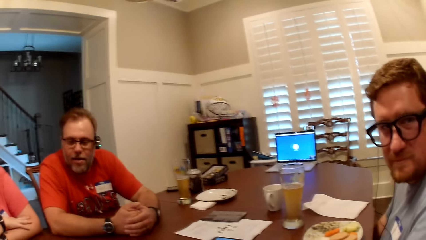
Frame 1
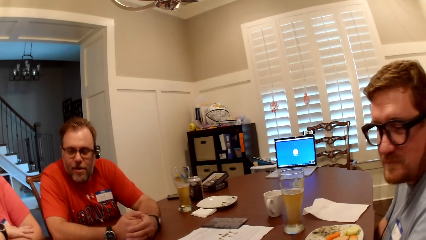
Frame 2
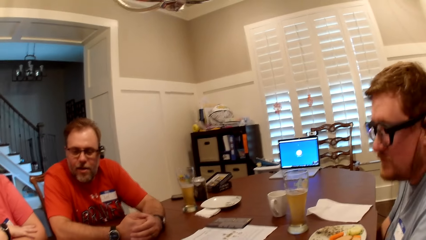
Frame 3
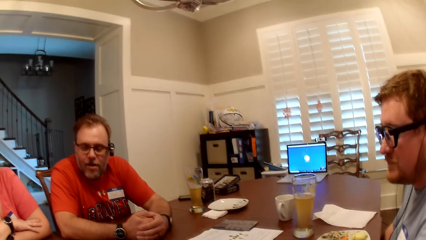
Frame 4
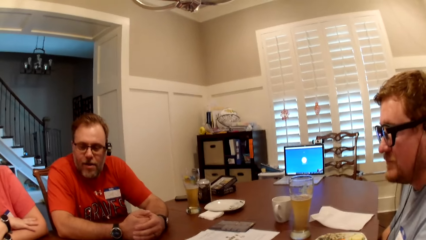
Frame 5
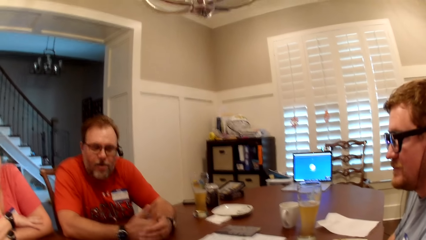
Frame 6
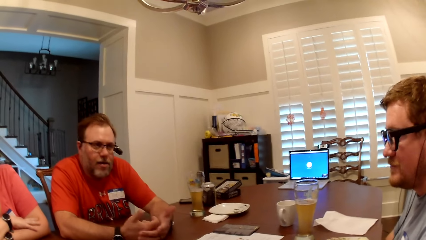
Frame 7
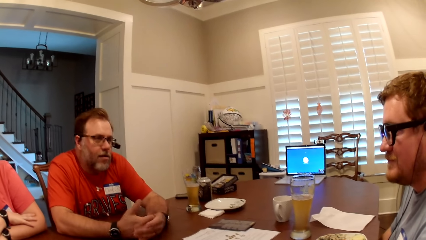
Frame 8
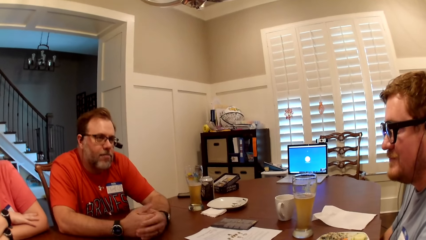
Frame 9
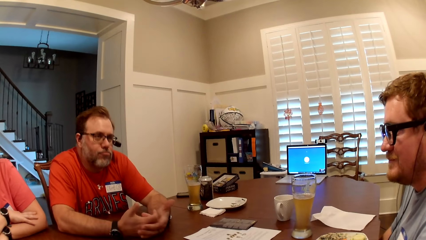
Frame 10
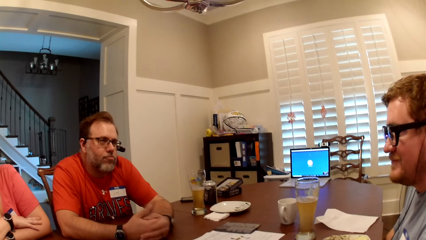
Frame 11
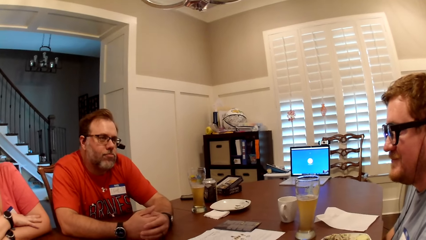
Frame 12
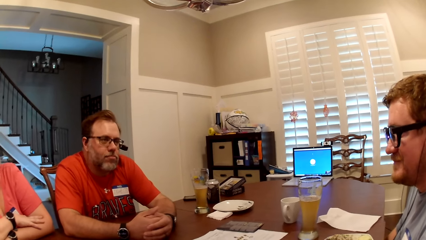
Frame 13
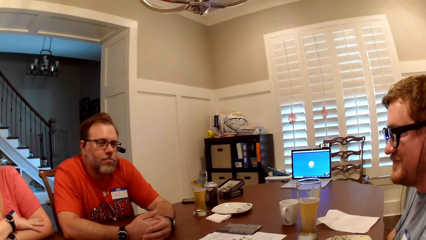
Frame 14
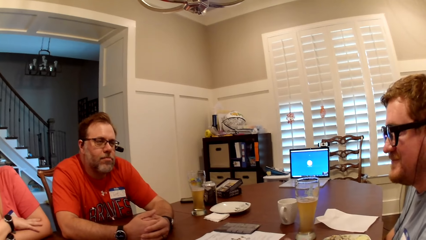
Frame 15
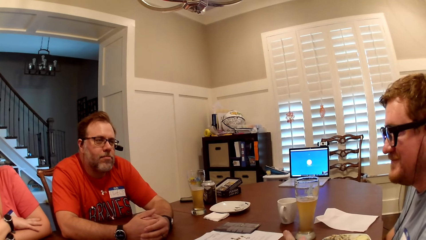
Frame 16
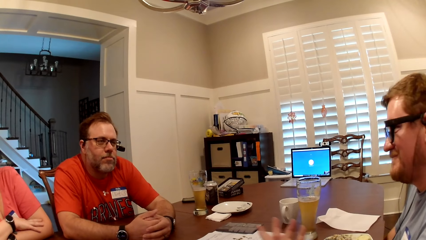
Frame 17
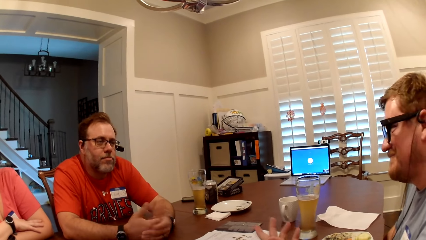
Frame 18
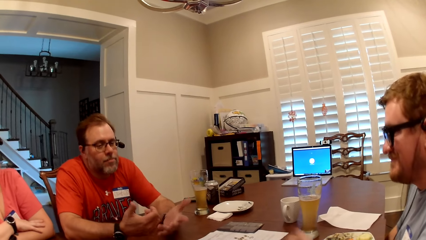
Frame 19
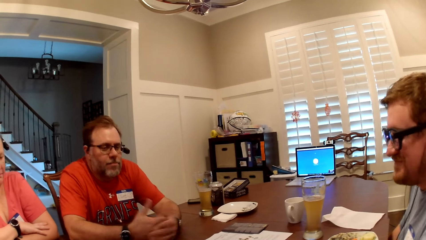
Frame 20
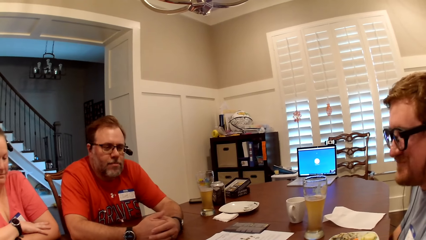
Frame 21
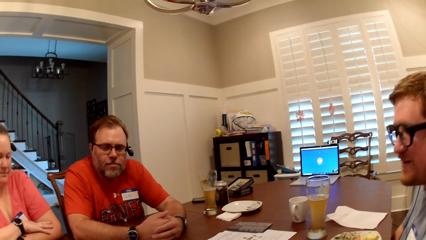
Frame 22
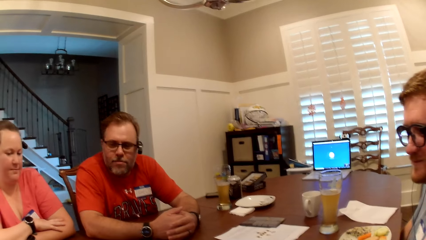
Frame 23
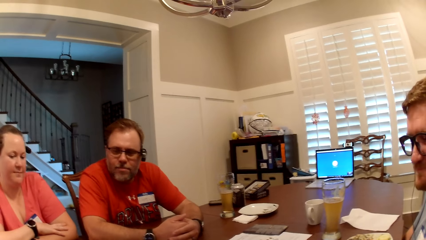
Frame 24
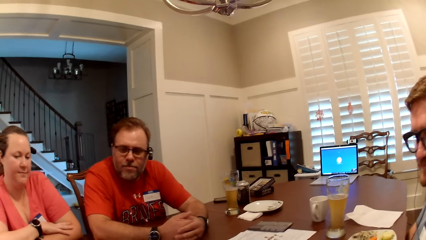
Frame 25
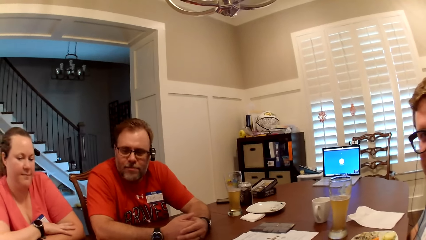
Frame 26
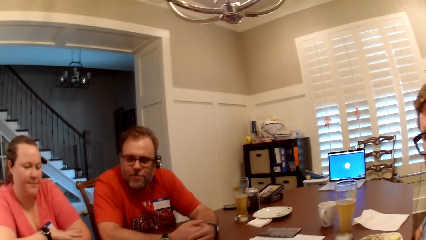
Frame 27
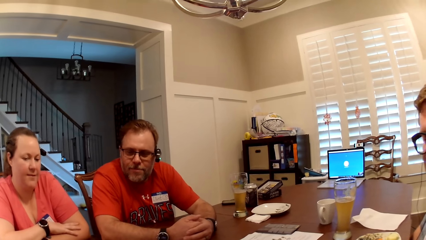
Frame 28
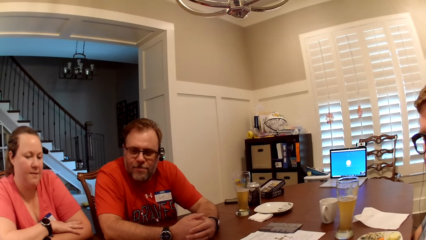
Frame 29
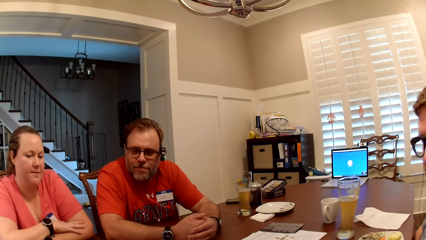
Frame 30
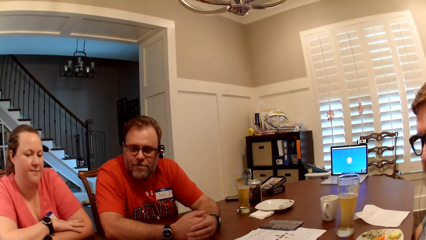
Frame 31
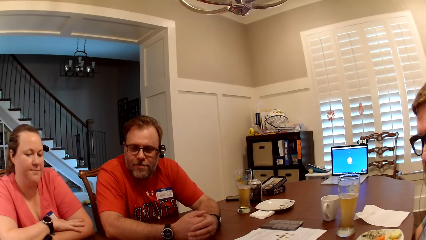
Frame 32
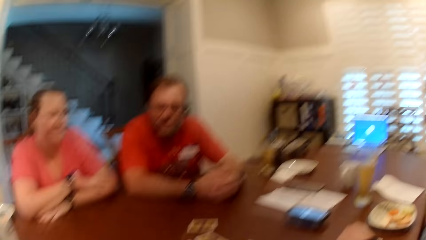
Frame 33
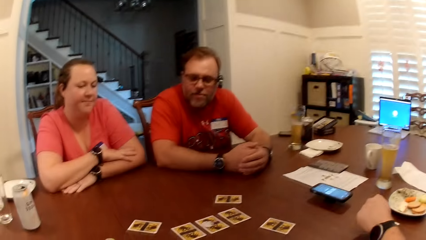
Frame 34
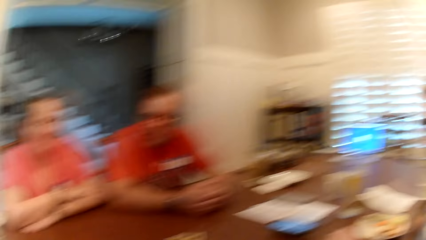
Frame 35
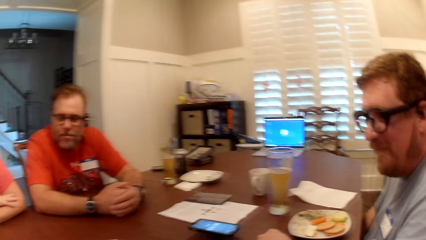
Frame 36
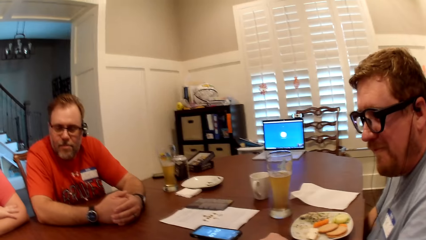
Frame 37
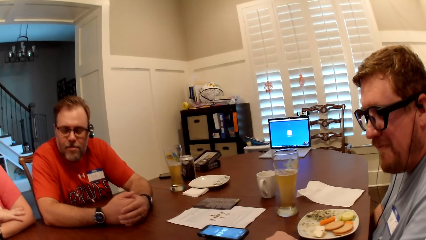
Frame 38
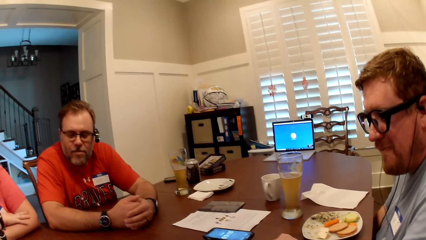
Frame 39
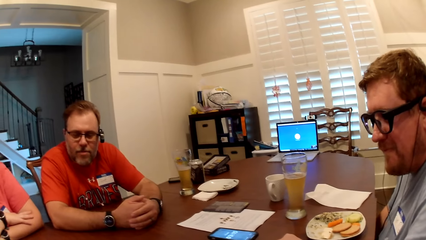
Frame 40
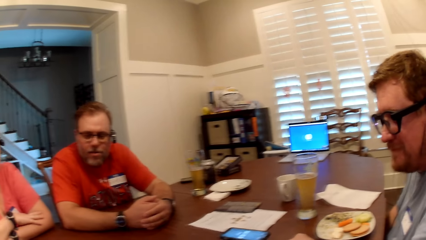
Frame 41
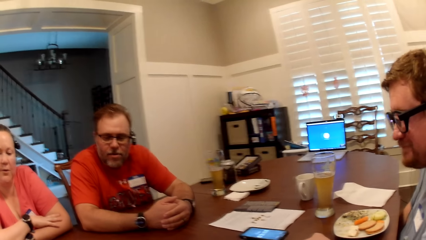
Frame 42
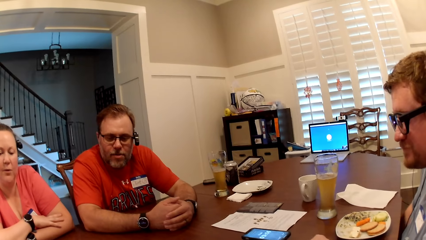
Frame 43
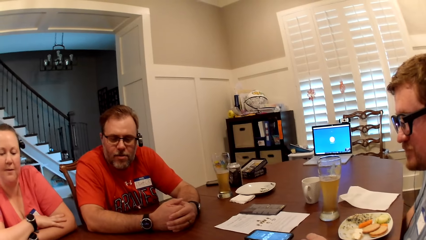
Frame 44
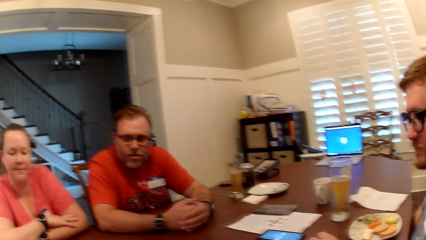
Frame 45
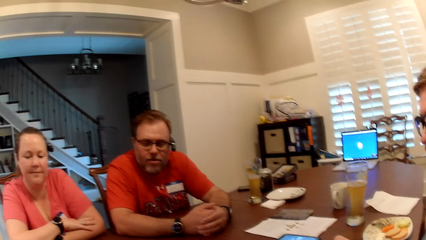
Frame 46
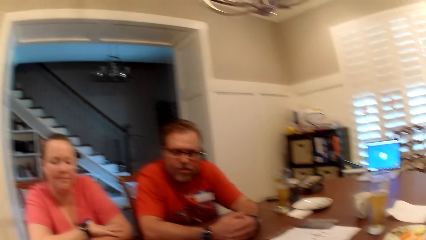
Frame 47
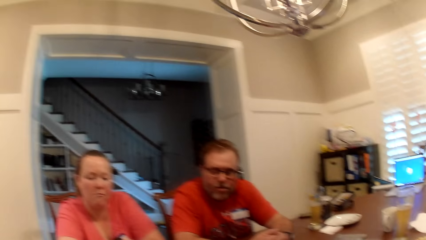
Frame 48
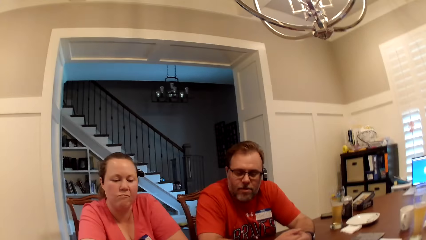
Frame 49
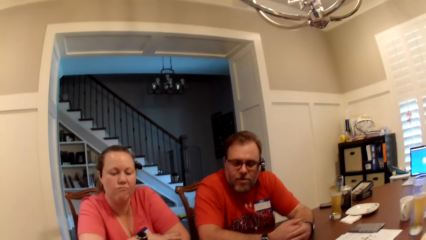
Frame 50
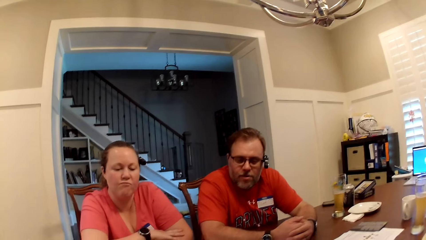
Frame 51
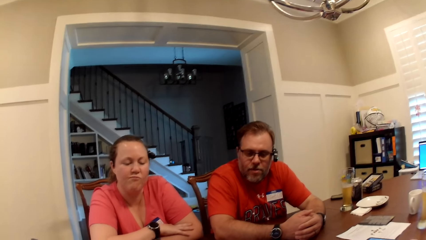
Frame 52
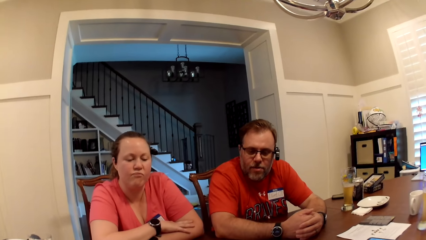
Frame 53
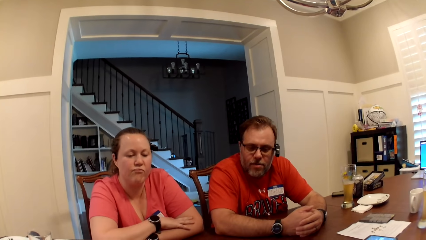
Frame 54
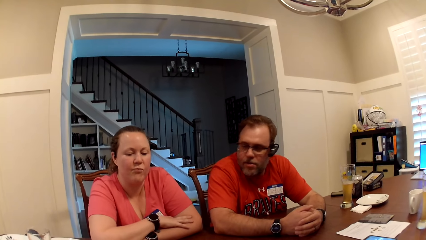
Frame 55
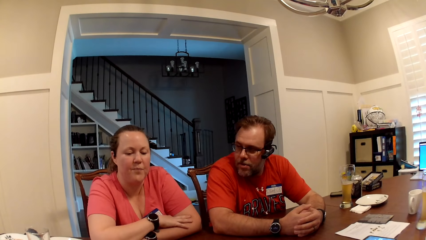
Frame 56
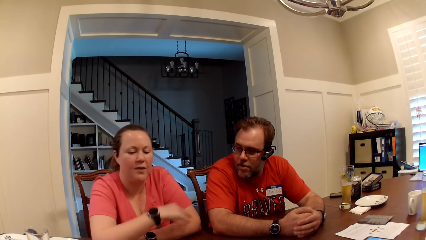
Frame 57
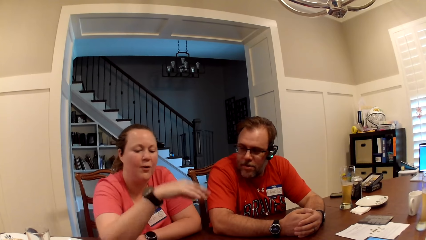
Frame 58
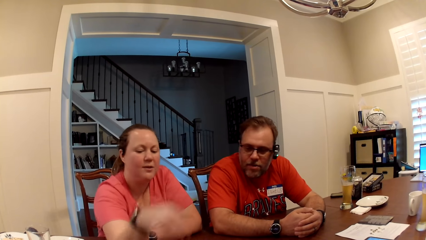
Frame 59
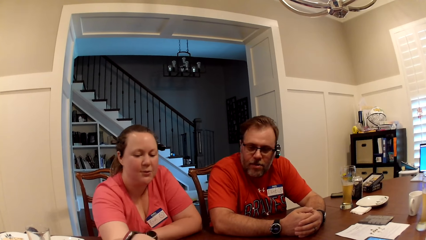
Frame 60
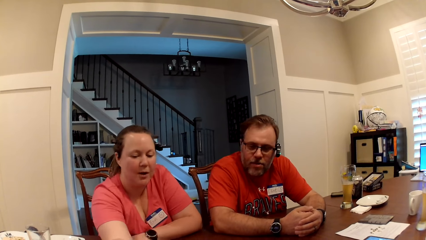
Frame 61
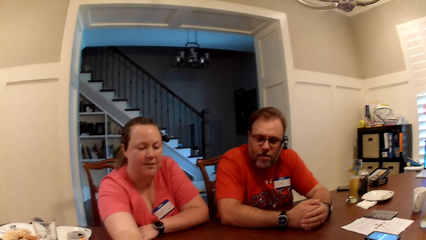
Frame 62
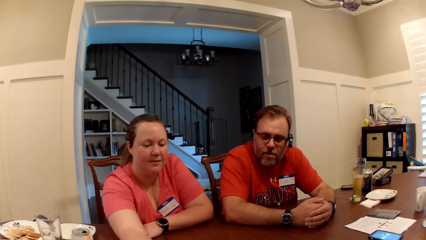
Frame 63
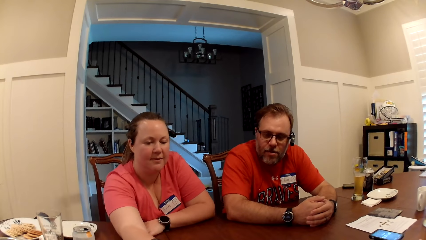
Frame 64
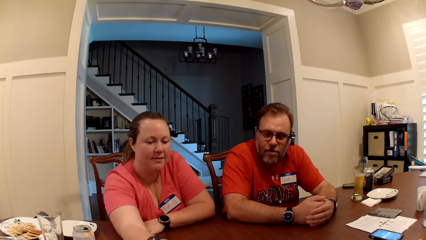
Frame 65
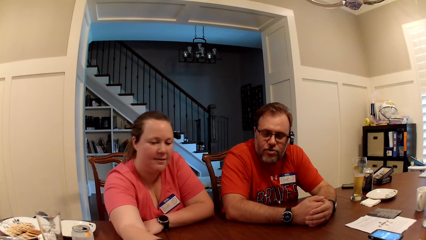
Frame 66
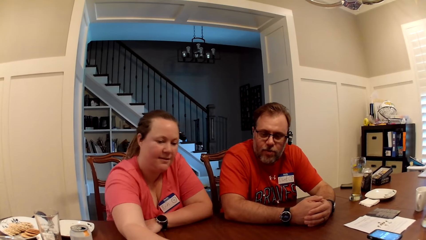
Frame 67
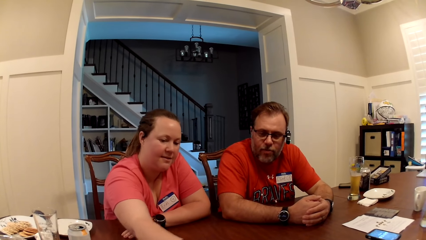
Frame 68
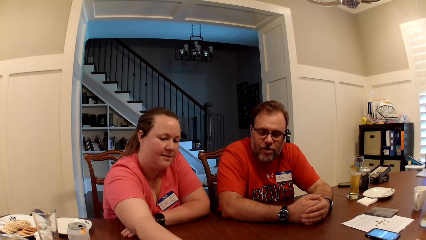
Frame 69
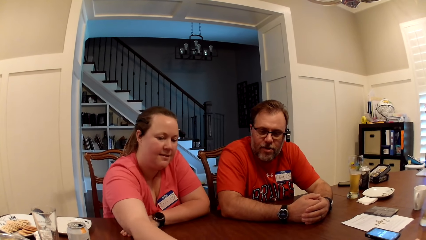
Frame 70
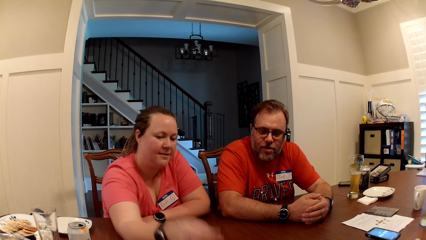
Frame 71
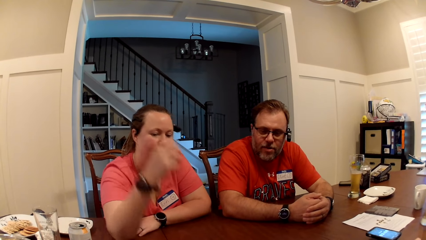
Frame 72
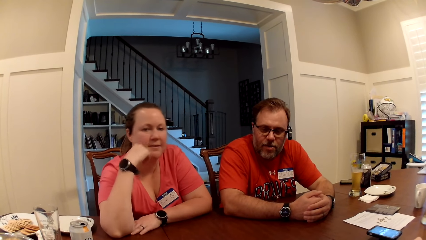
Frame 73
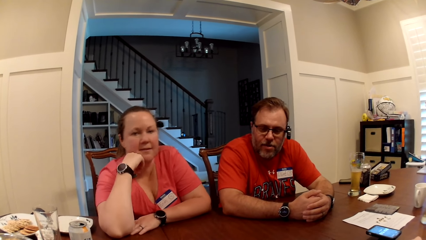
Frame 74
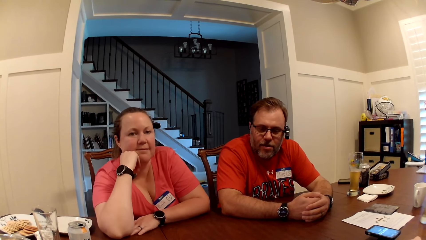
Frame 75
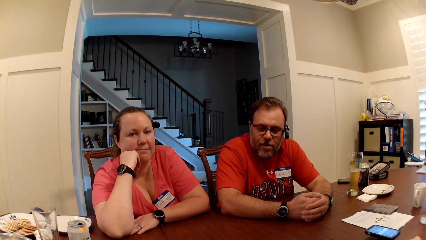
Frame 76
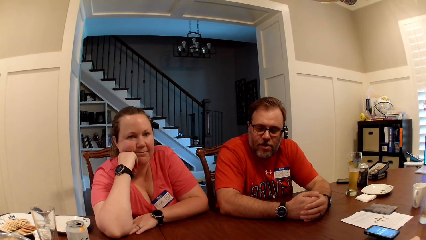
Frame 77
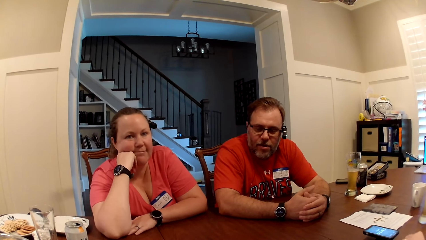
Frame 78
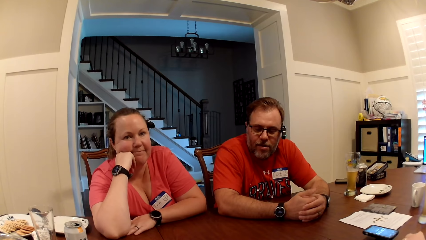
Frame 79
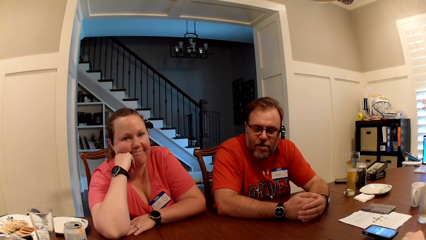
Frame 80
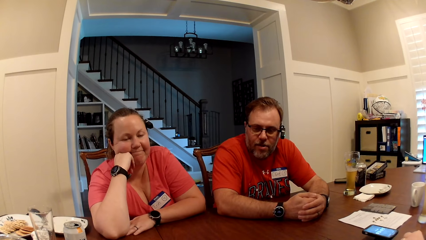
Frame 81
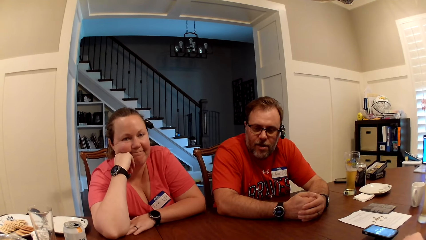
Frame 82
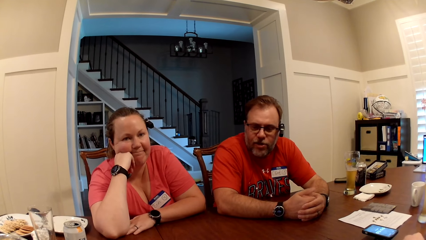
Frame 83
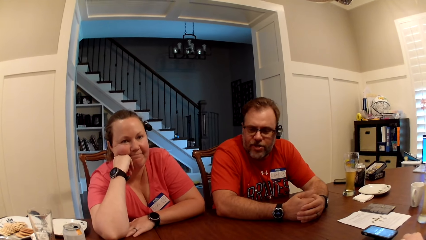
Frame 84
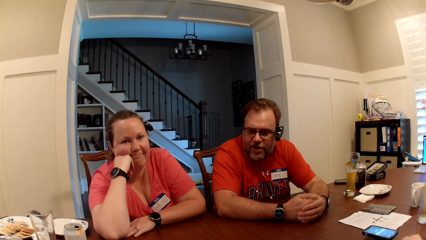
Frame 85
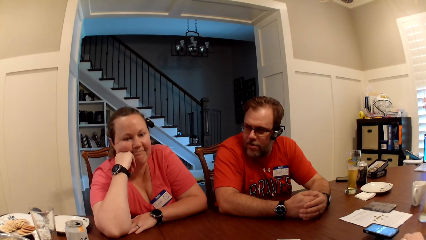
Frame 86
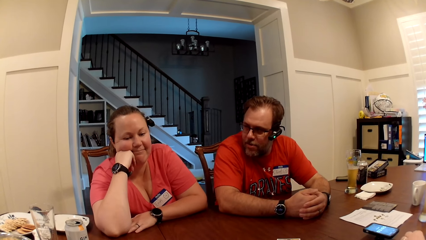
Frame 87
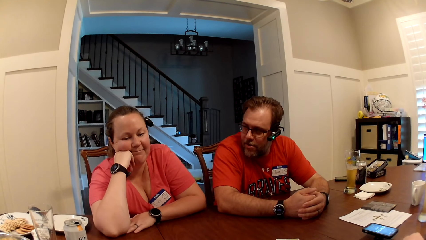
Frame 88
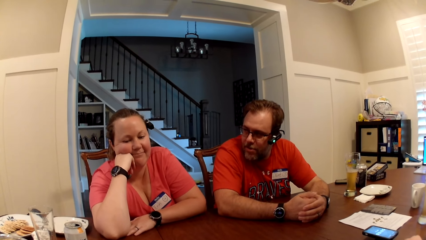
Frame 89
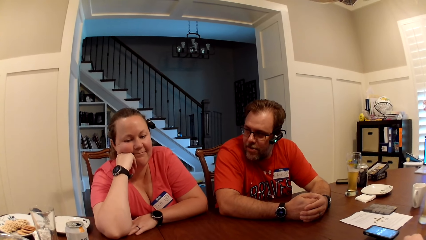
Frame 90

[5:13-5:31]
The man interacts with the camera wearer, the woman and another man. The camera wearer laughs. They look around. The woman stretches her right hand across the table. The woman moves something on the table. The camera wearer looks around.
